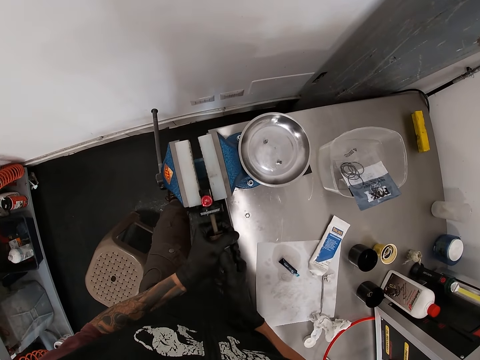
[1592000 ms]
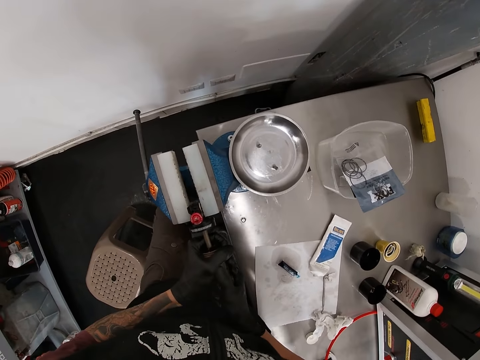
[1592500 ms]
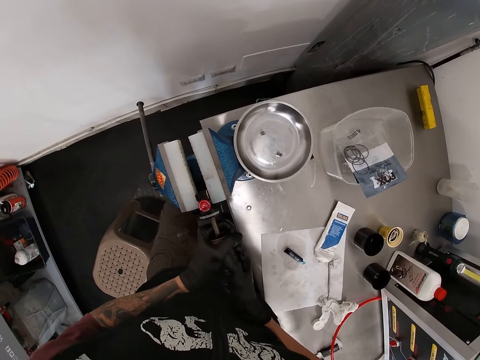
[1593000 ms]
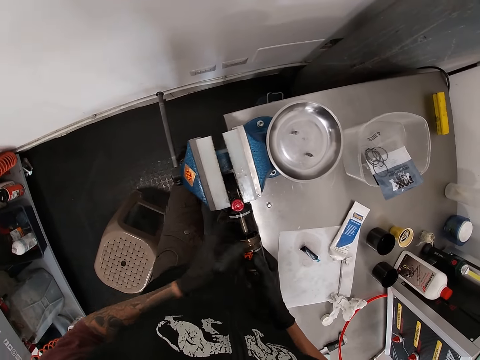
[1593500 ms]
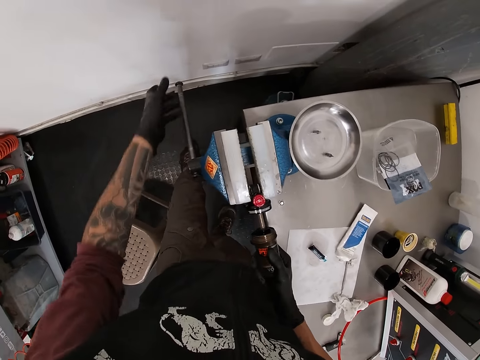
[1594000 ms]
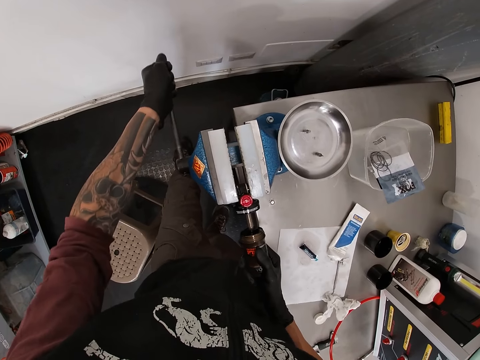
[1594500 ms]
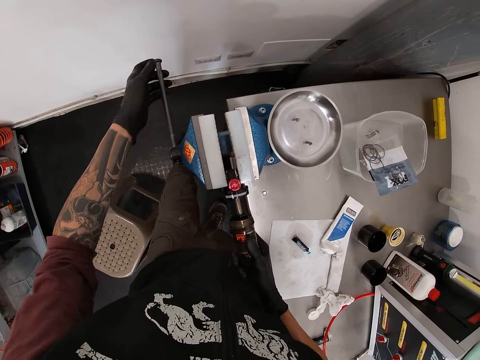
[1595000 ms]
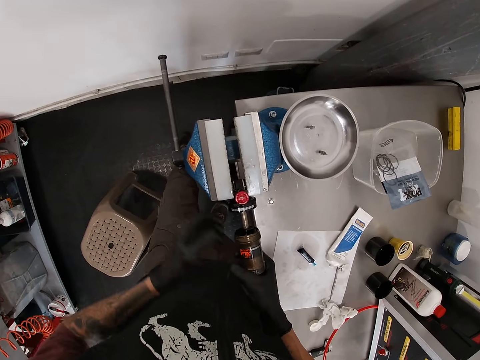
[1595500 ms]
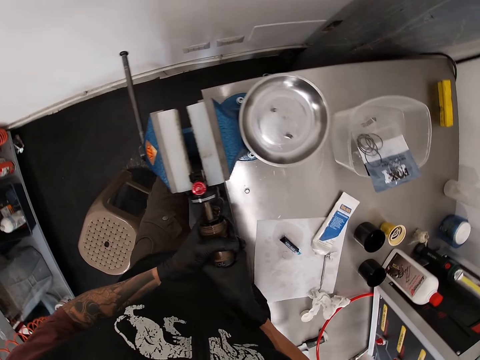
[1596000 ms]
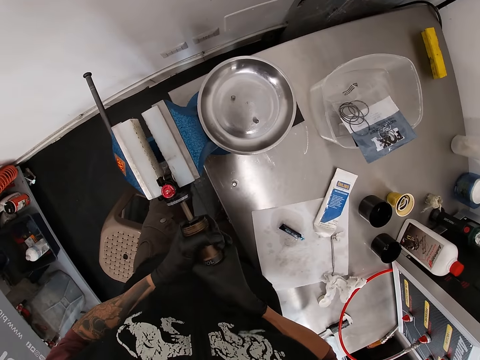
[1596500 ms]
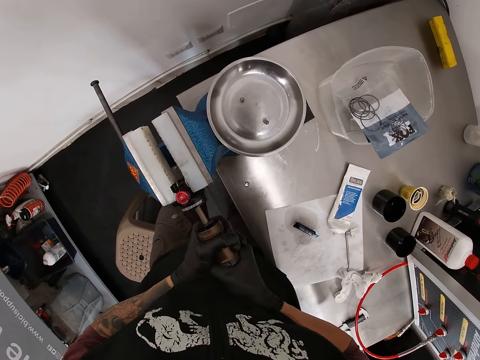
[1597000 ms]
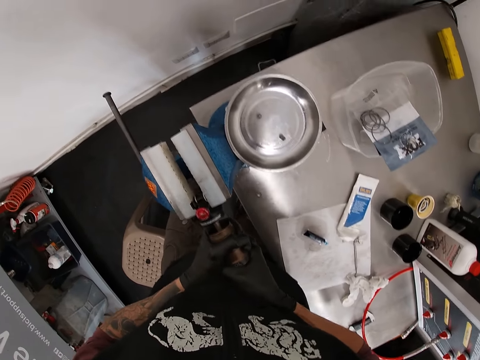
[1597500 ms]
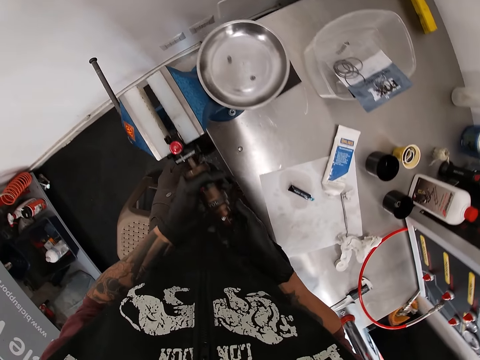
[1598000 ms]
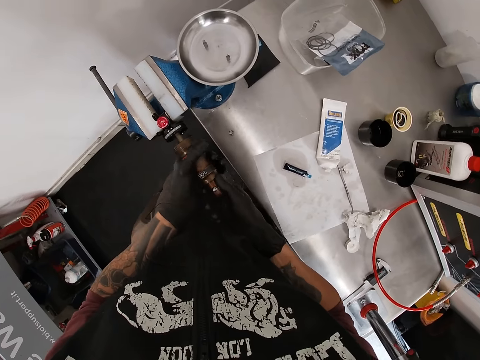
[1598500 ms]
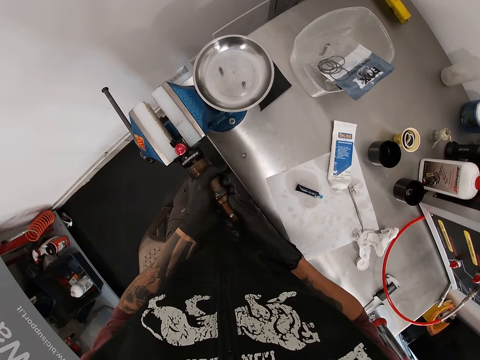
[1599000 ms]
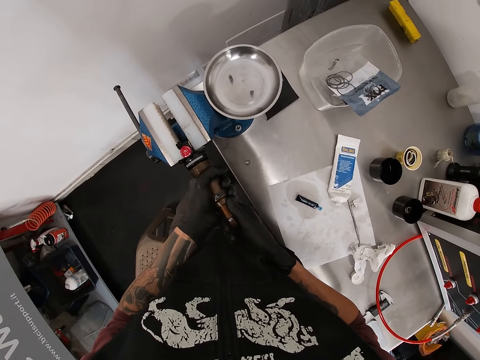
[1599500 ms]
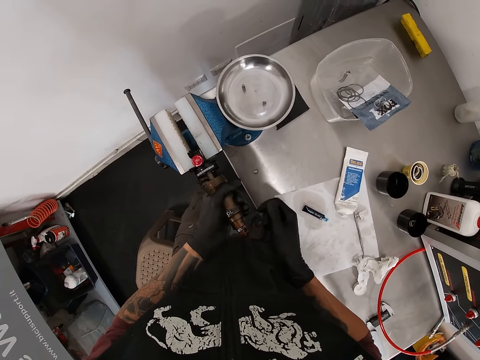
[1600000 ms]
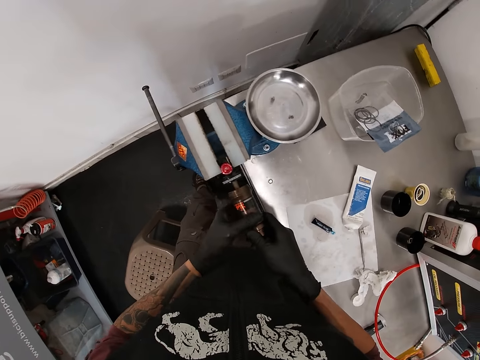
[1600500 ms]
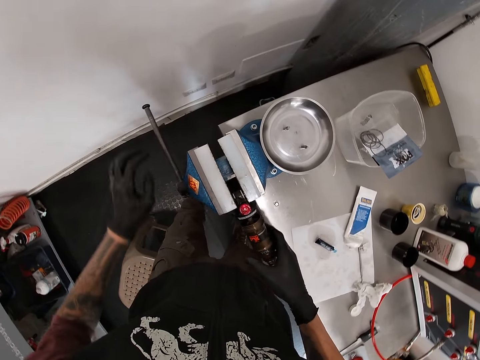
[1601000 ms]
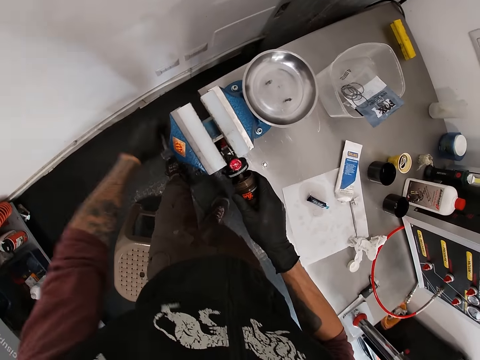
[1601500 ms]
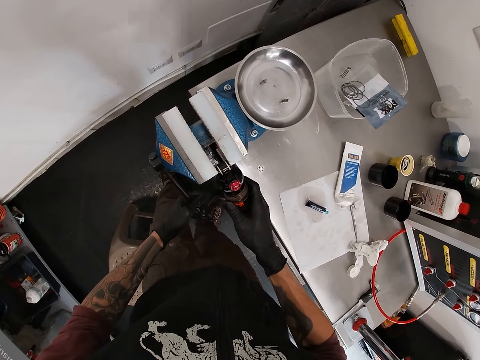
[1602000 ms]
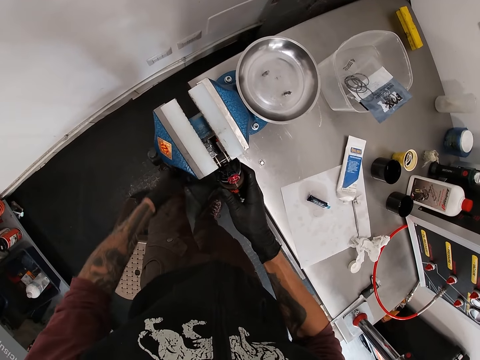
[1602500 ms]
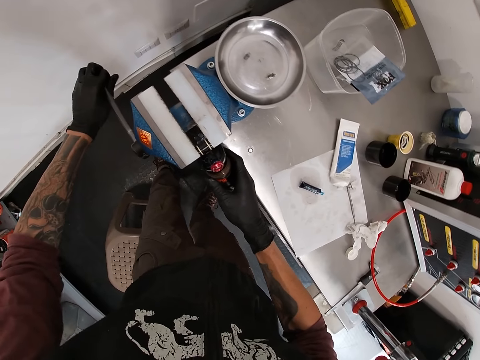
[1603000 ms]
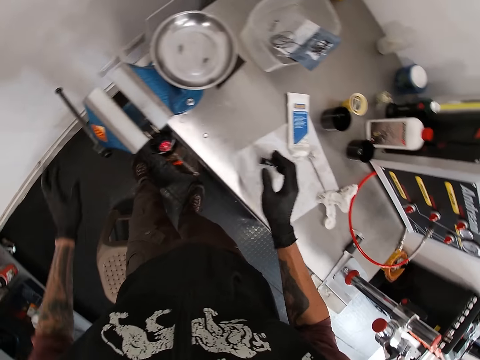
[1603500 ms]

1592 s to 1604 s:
The camera wearer holds the handle of the bench vice with his left hand. He attaches the hub shell to the fox float on the bench vice with both hands. He turns the handle of the bench vice with his left hand. He touches the swivel vise with a hand.

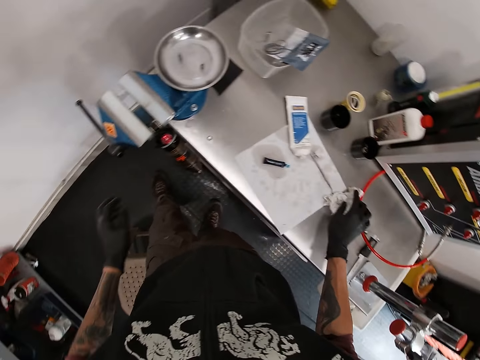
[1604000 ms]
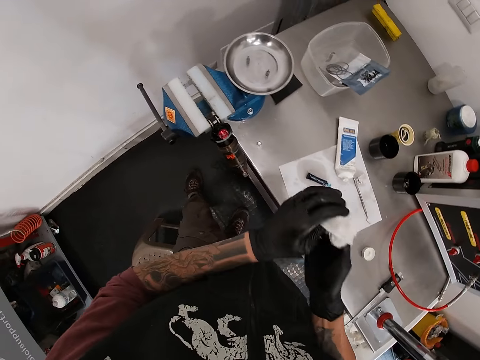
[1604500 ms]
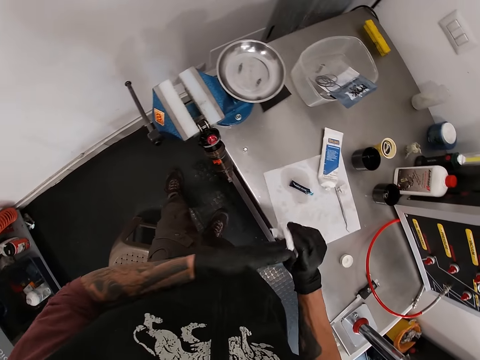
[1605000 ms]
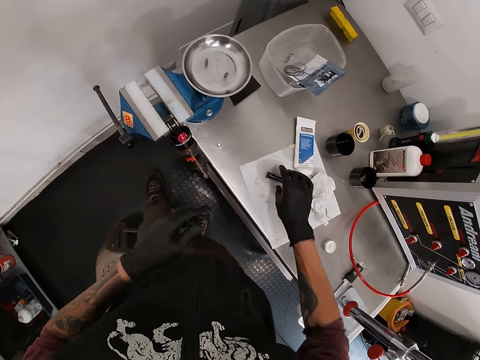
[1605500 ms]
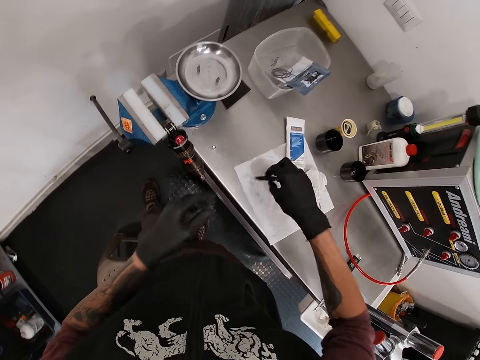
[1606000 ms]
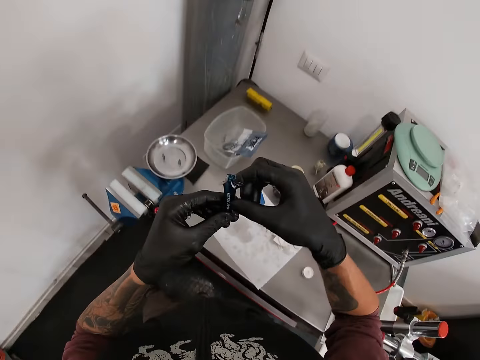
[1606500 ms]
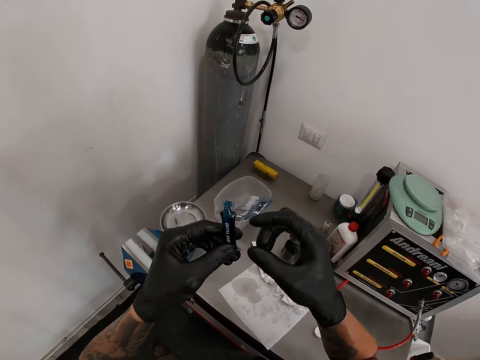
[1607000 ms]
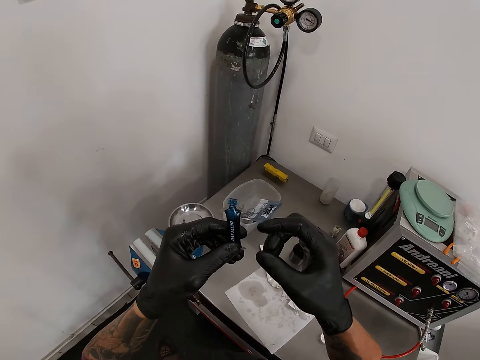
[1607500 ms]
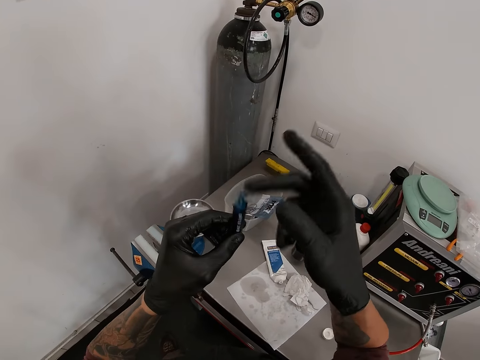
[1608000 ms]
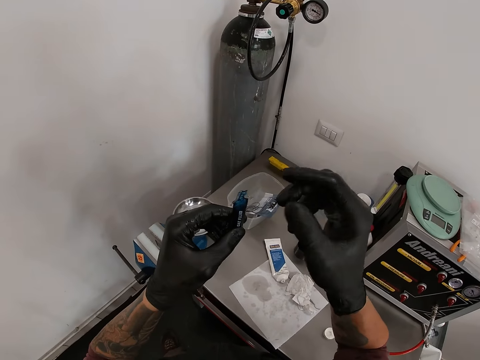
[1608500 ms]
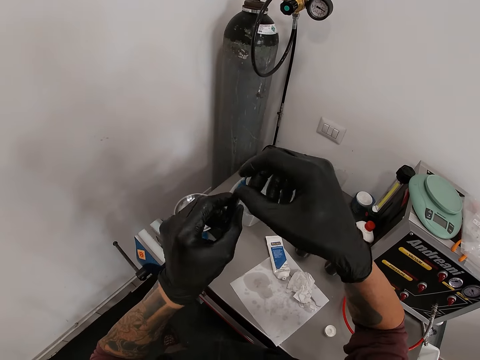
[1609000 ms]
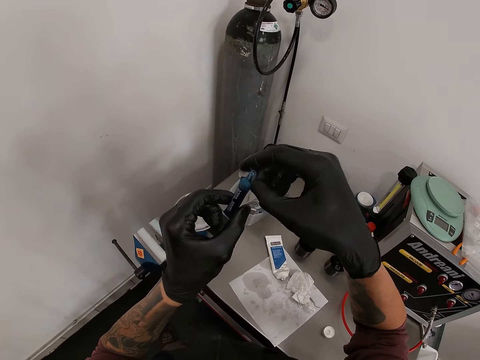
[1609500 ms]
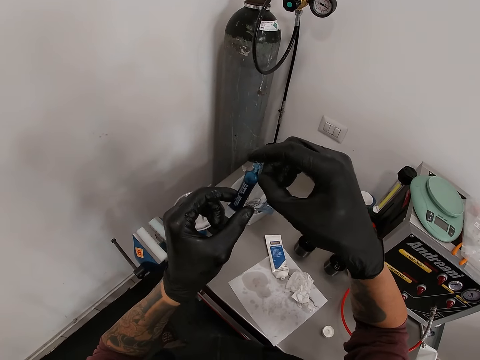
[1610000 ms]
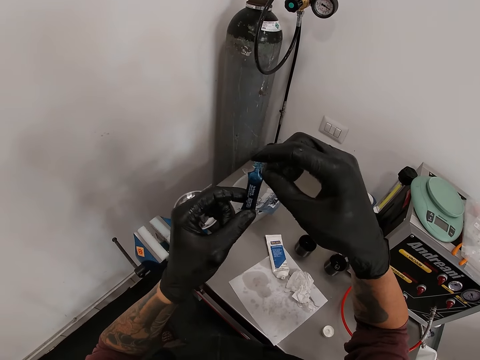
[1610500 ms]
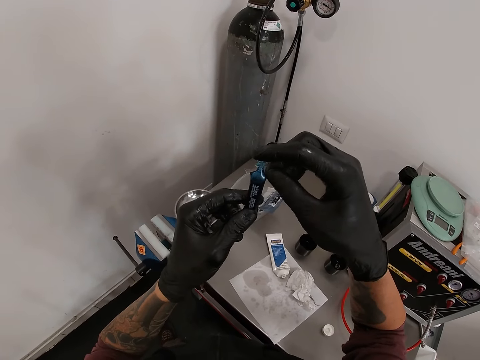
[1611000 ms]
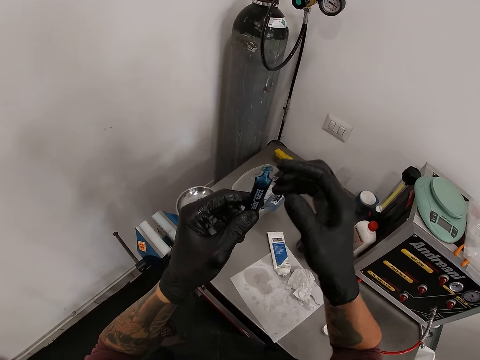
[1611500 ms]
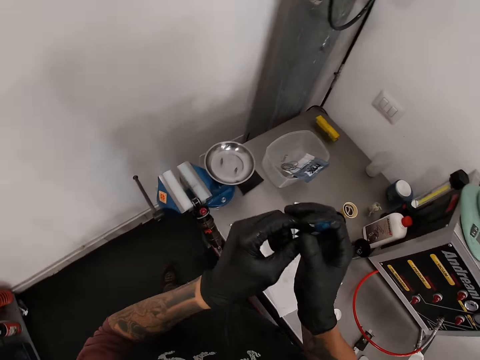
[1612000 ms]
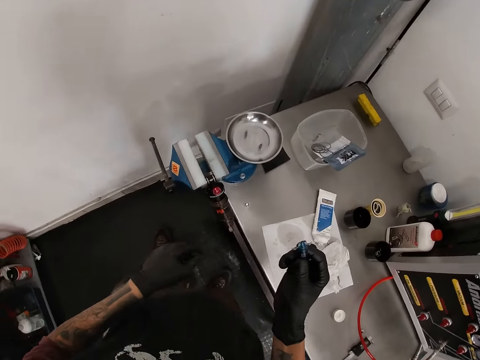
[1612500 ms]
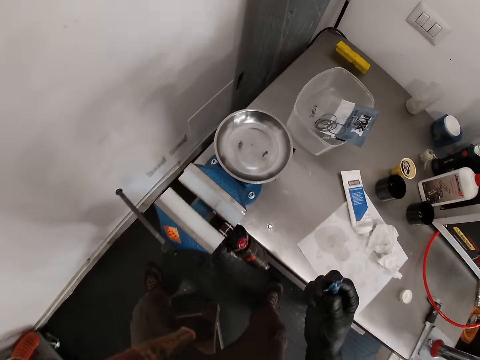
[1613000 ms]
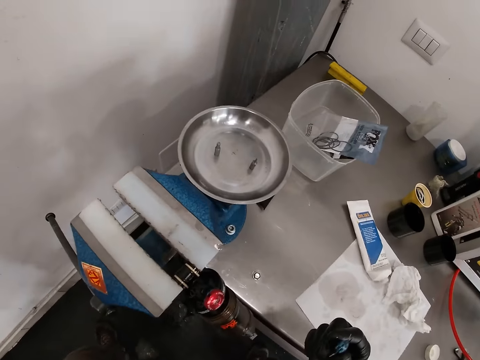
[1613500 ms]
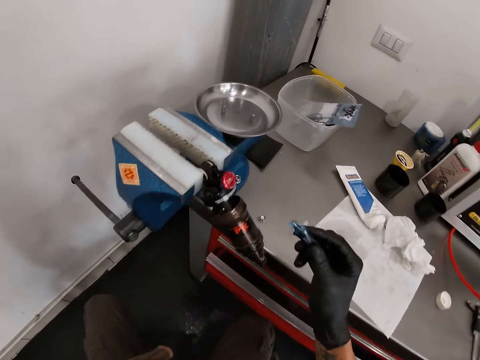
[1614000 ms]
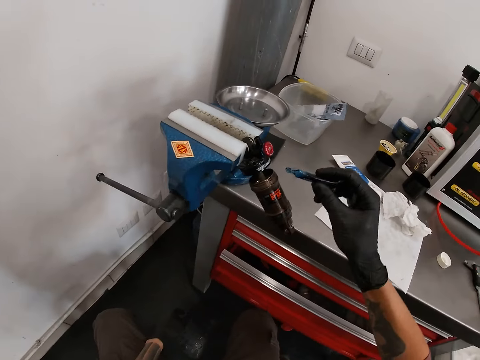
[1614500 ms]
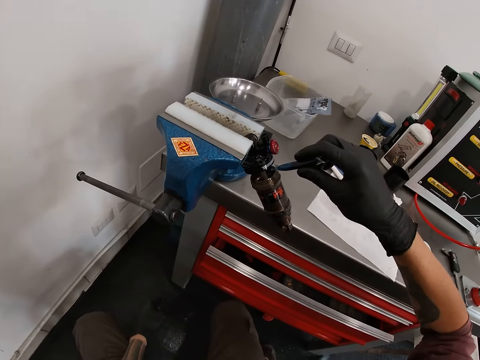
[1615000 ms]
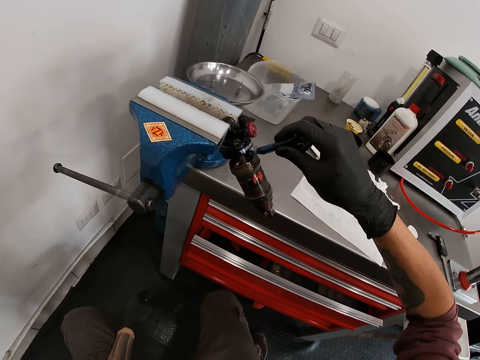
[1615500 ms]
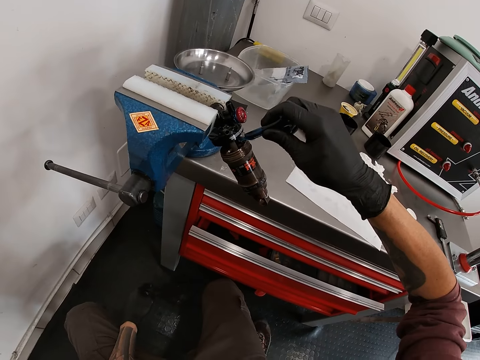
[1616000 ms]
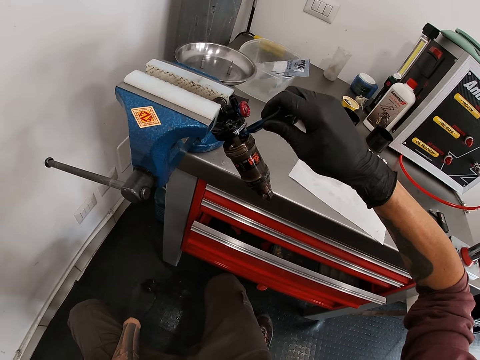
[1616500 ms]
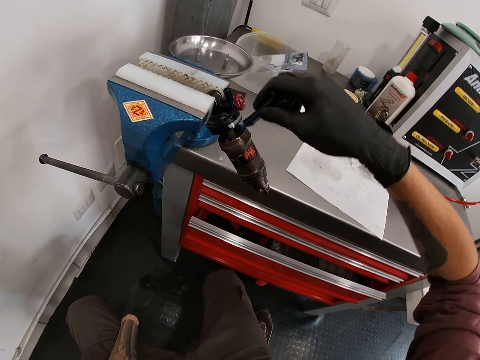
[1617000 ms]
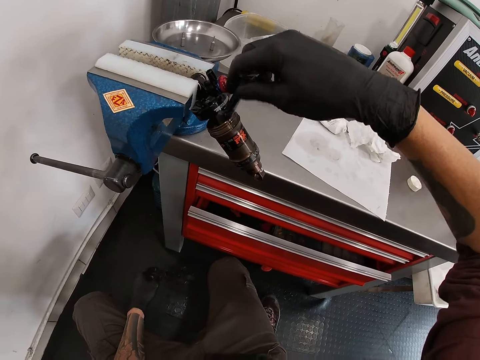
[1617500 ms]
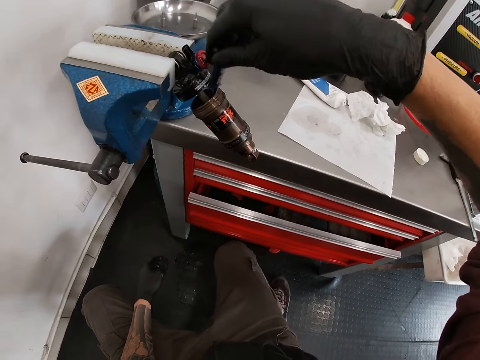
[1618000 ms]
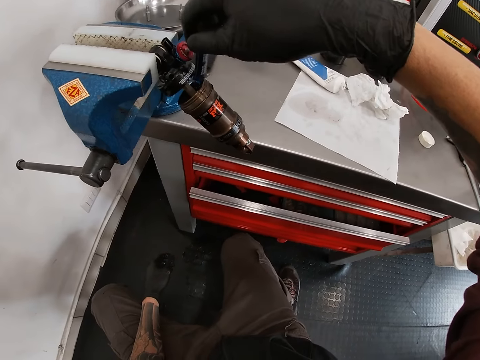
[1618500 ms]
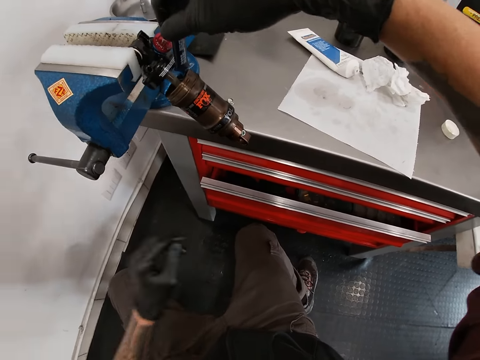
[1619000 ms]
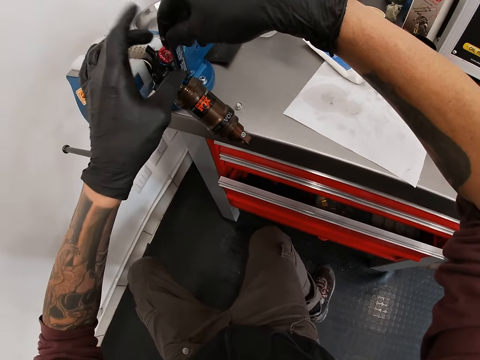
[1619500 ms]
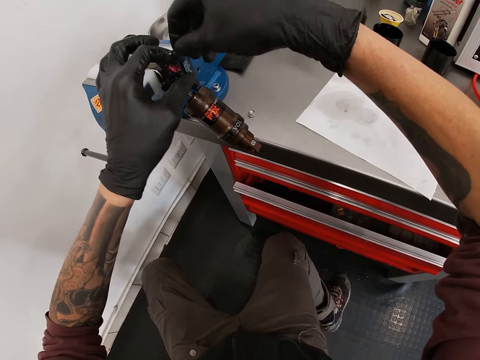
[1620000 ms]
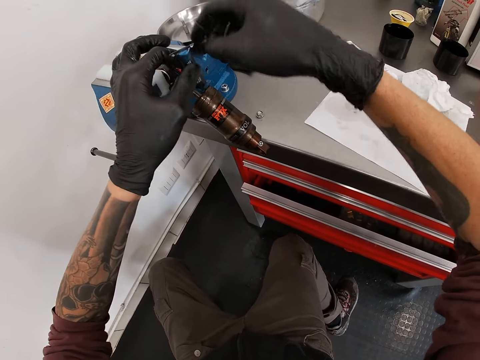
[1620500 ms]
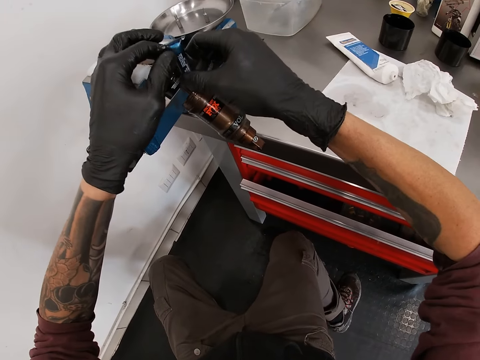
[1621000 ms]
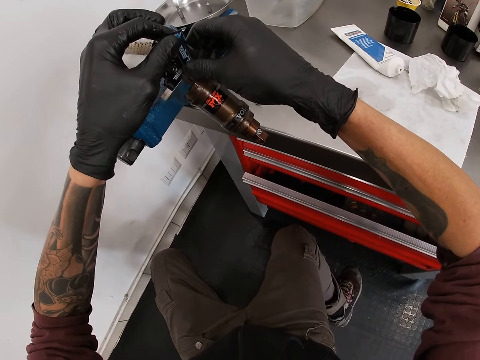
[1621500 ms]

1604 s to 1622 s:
The camera wearer picks up the tissue on the bench with his right hand. He cleans his hands with the tissue. He drops the tissue on the tissue on the bench with his right hand. He picks up the tube on the tissue on the bench with his right hand. He holds the tube with his left hand. He hits the tube with his right hand. He holds the tube with both hands. He applies lubricant from the tube in his right hand on the fox float. He holds the tube with both hands.
